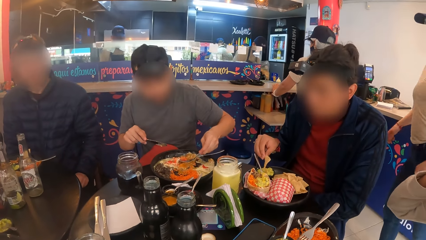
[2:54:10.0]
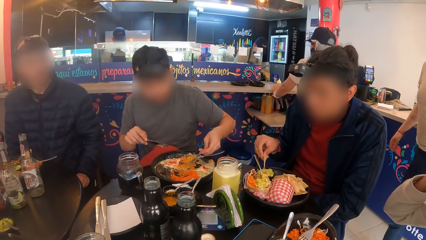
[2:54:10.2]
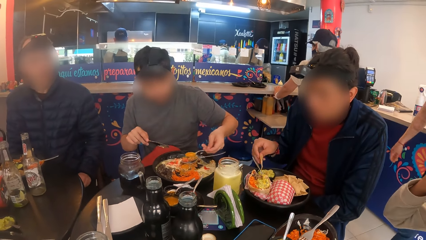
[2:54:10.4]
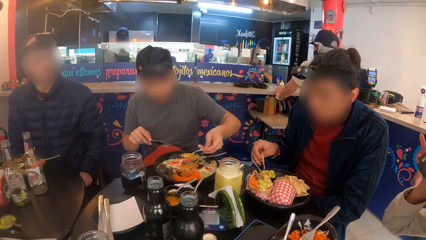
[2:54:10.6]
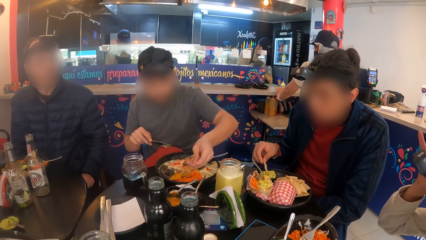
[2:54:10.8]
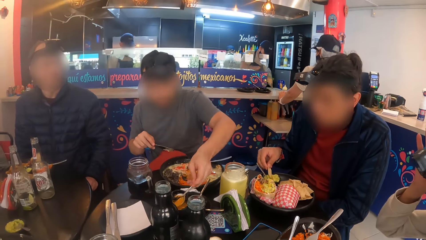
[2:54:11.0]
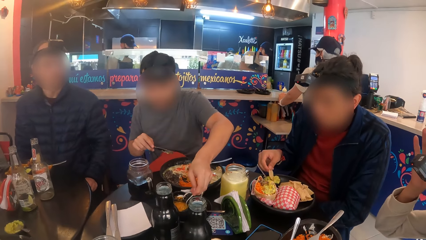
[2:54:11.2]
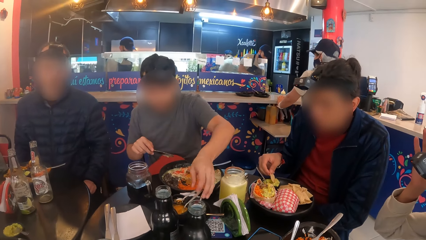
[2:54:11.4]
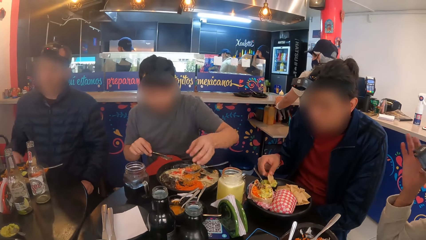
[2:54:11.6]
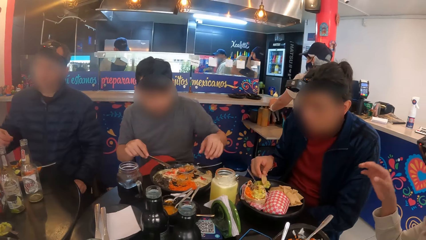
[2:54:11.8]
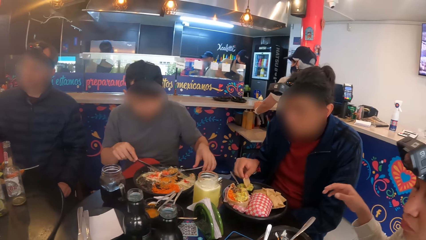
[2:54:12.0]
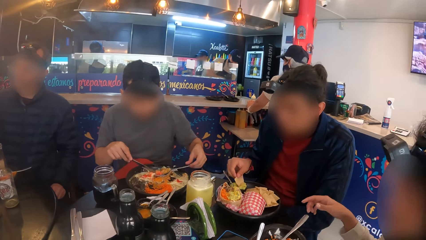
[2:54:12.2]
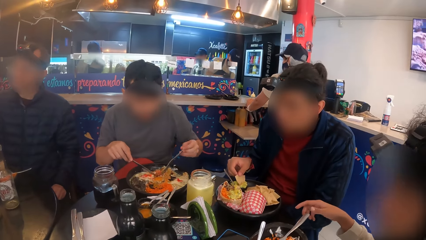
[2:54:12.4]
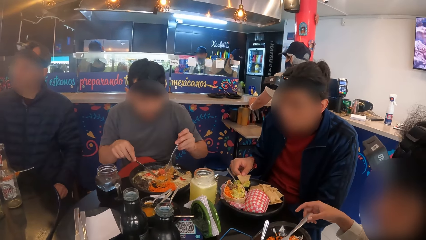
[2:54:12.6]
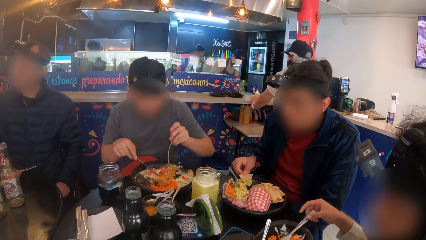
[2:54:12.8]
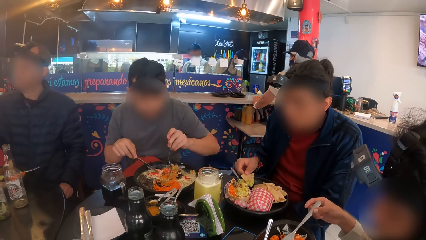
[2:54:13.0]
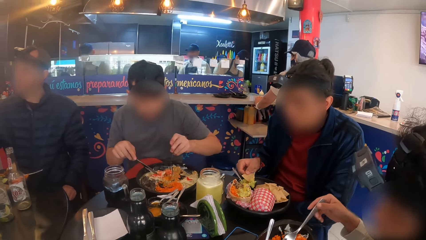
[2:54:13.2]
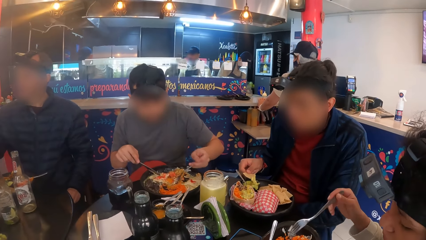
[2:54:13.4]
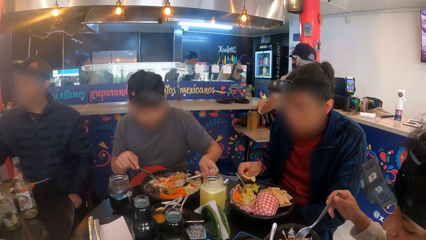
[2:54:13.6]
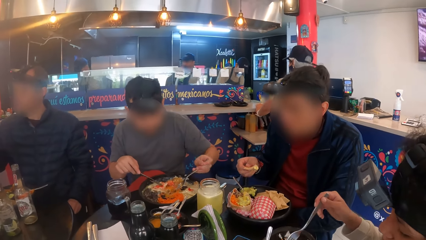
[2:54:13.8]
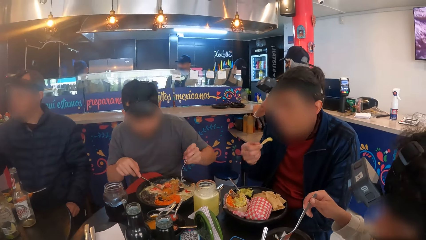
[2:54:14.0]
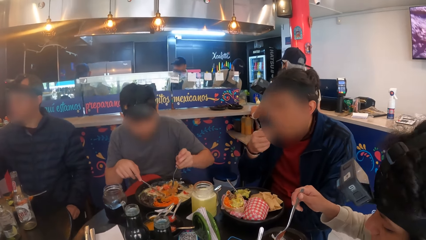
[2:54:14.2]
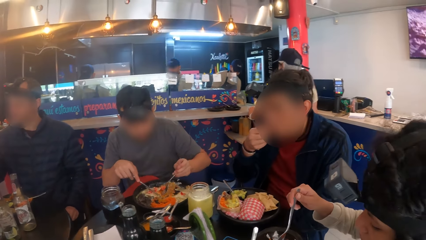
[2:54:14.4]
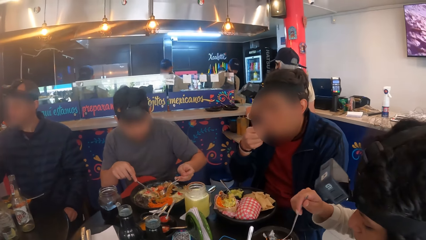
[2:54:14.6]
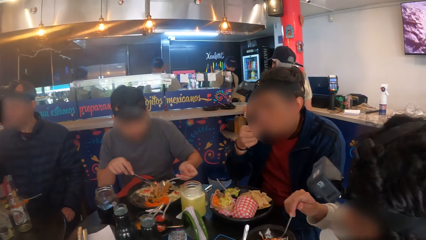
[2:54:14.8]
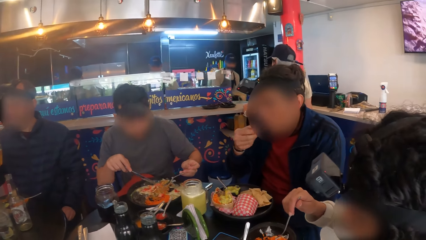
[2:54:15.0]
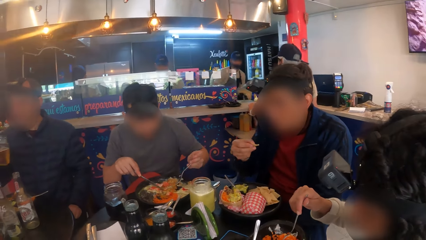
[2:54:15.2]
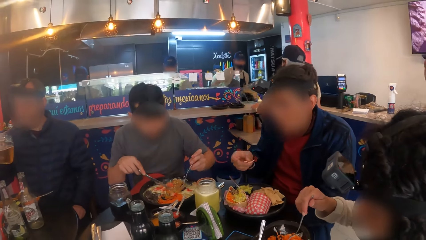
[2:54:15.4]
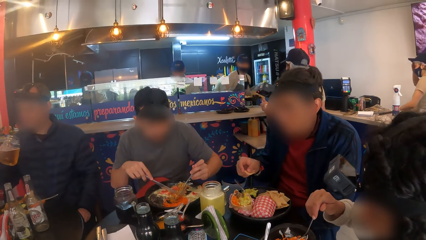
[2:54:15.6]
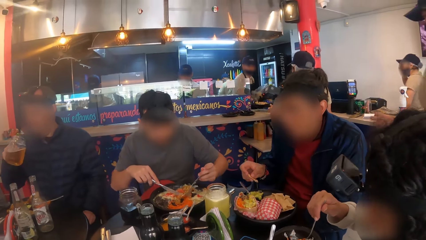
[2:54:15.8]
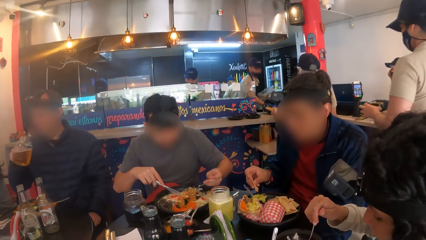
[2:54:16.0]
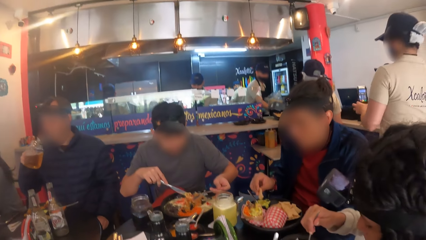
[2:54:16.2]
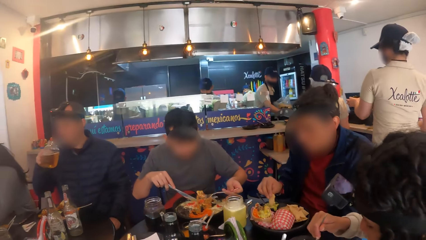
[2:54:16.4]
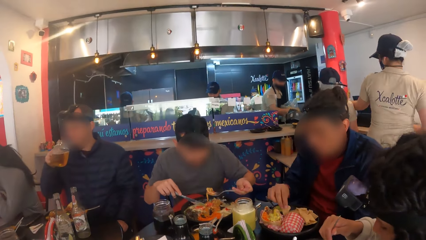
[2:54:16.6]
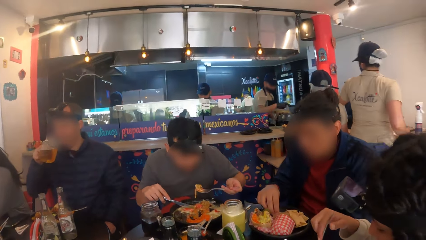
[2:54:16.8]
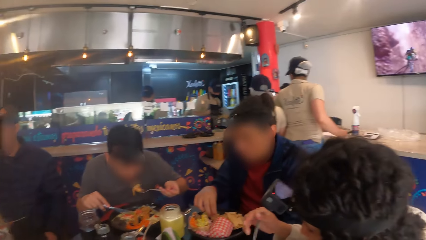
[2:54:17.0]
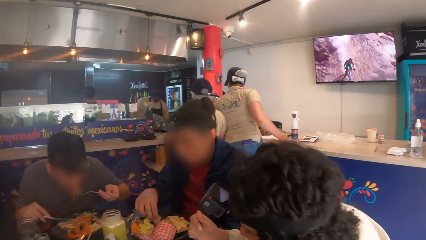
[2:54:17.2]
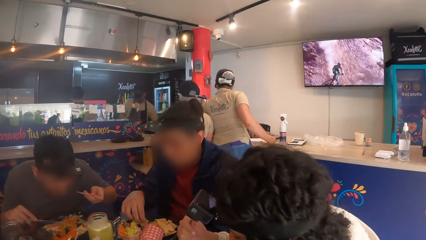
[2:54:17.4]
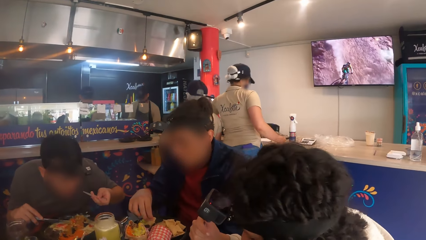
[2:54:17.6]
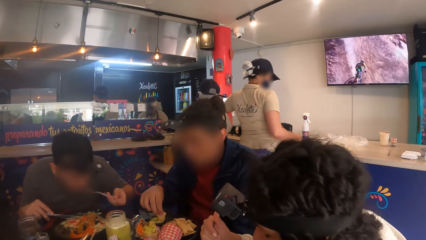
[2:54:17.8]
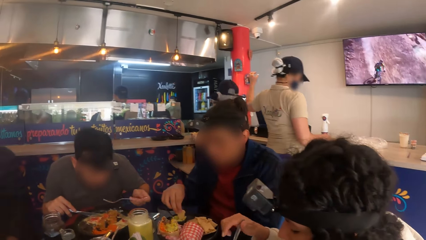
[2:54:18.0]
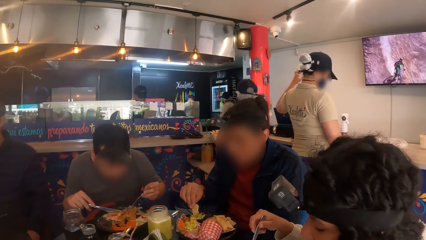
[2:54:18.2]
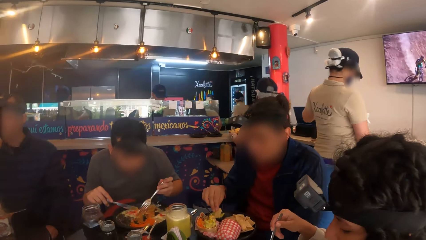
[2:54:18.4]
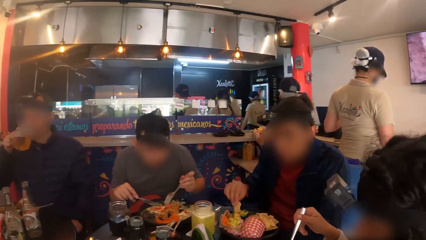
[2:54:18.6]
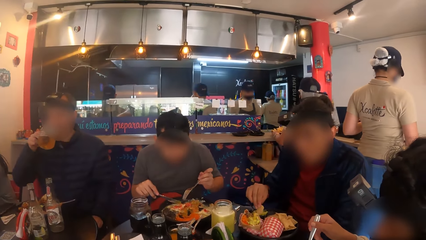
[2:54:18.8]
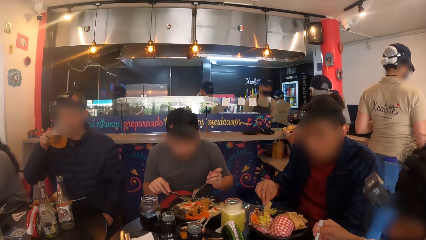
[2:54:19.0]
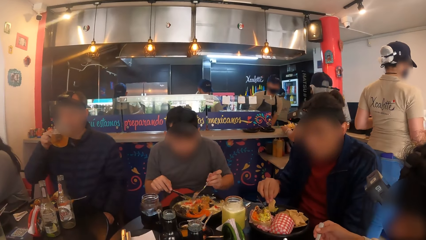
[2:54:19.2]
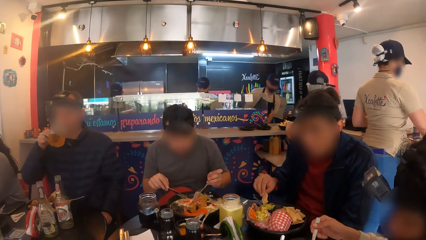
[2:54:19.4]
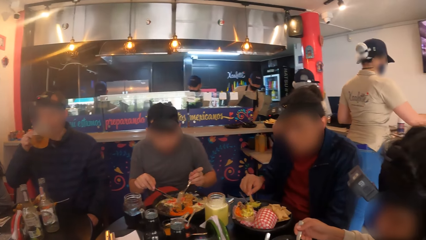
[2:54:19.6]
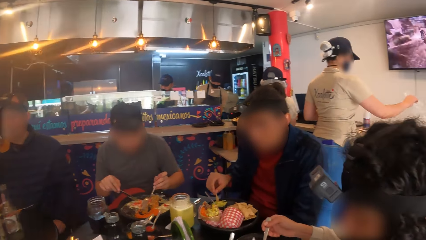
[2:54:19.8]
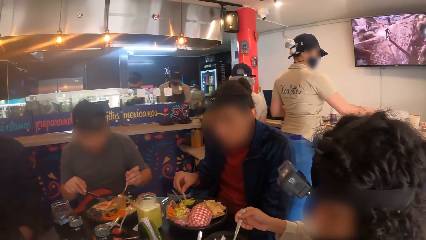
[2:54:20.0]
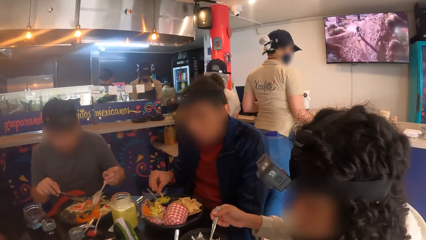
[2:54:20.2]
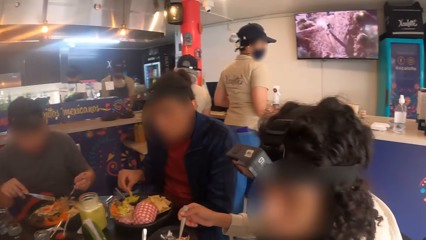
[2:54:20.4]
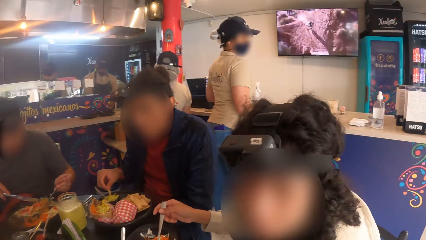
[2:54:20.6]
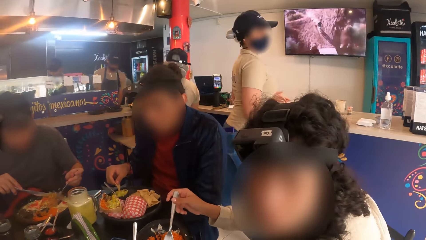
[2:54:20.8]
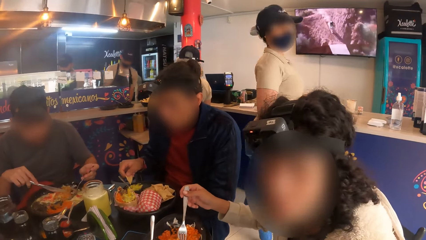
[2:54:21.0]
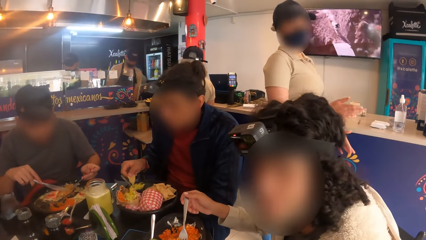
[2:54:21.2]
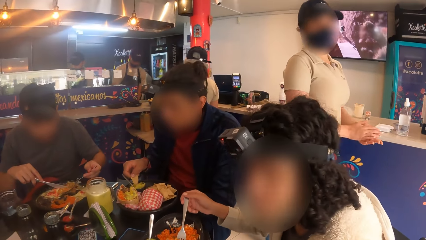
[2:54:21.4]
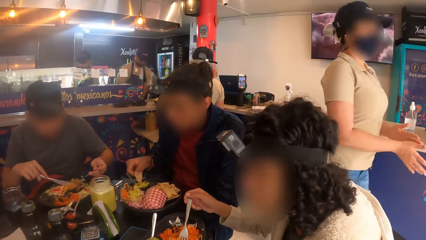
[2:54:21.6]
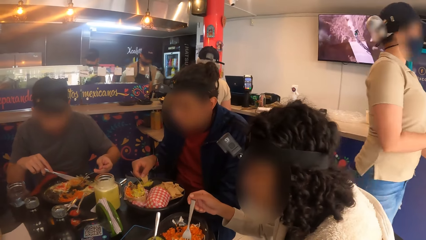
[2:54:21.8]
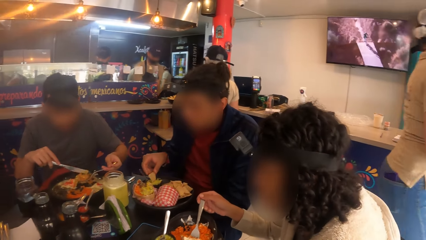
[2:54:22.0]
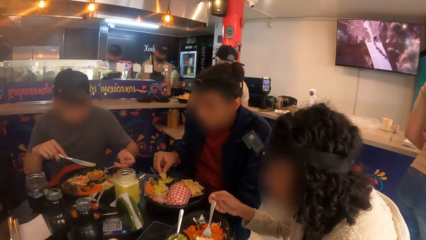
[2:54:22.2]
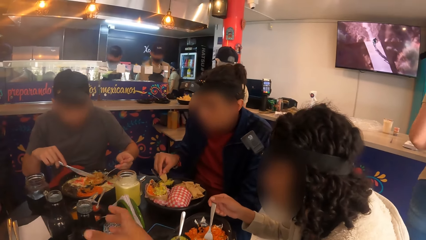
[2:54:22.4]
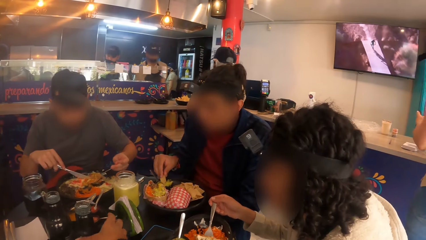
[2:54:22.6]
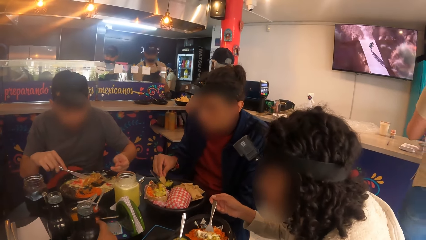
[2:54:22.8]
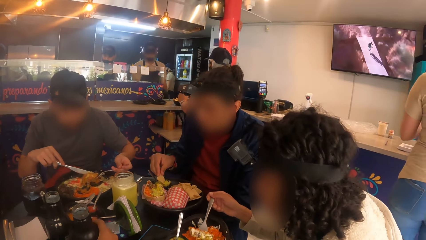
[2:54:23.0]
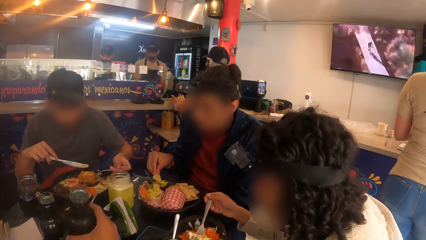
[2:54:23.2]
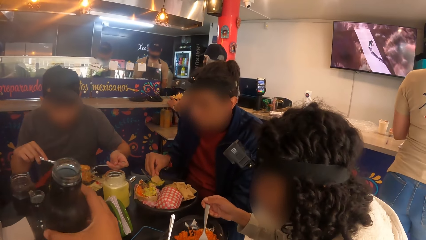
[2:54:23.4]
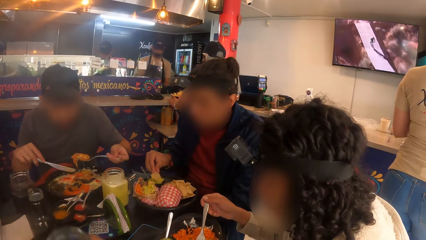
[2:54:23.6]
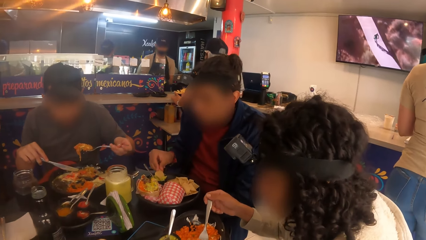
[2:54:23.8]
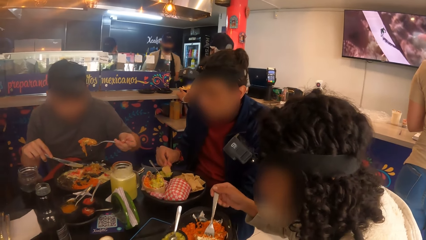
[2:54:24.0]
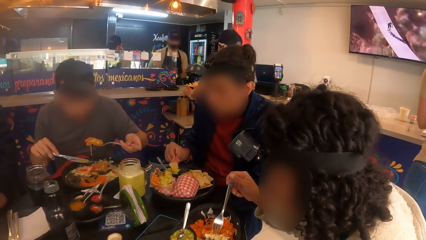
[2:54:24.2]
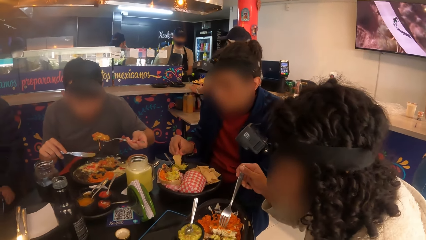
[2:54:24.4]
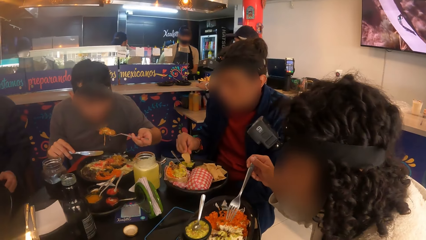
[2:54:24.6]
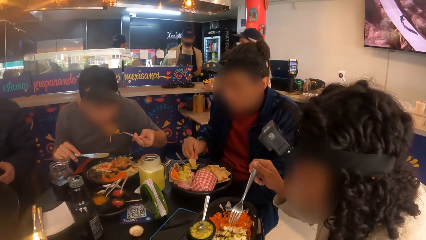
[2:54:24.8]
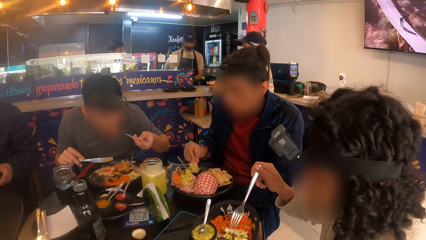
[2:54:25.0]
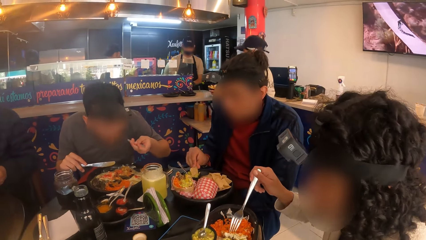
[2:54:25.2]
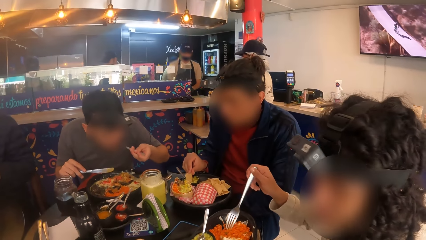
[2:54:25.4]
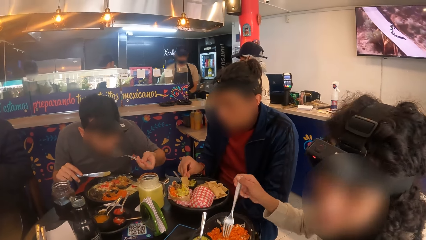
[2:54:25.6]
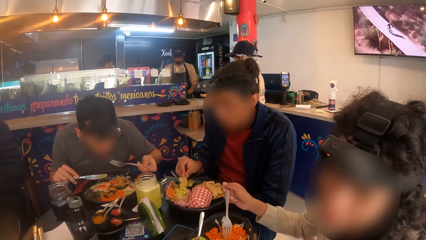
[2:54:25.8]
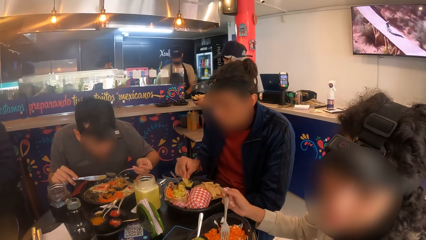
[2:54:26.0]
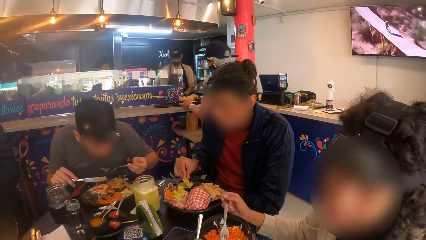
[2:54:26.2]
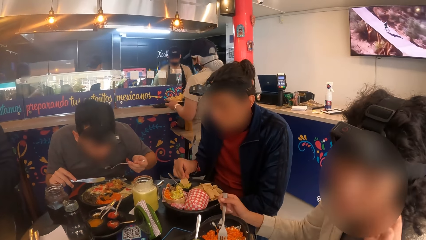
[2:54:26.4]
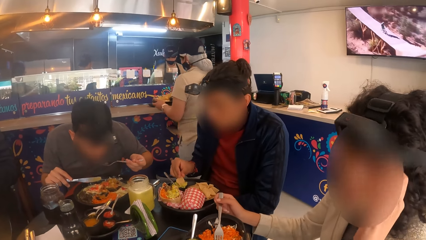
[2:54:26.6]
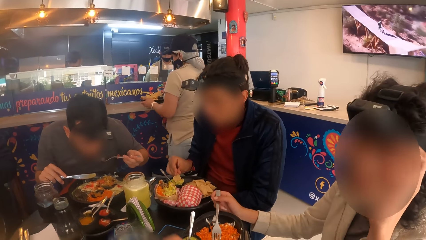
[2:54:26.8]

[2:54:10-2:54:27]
The man drops the spoon on the sauce with his left hand, picks up the fork from the plate with his left hand, and eats spaghetti from the plate with cutlery in both hands. The camera wearer picks up a bottle or soda from the table with his right hand. He drinks soda.
